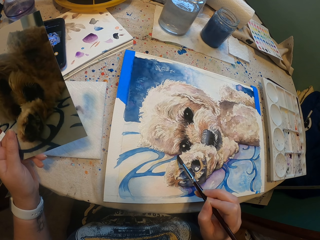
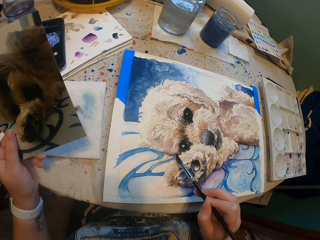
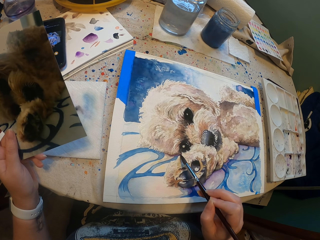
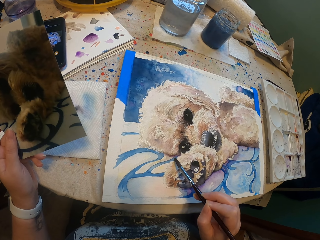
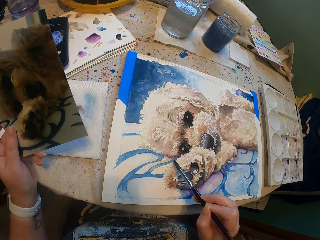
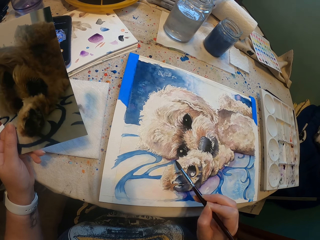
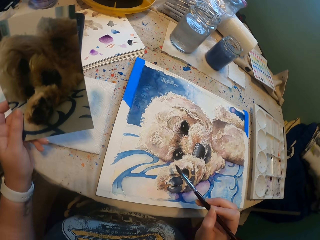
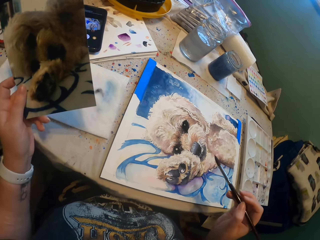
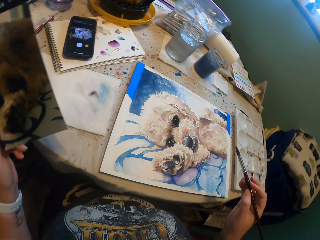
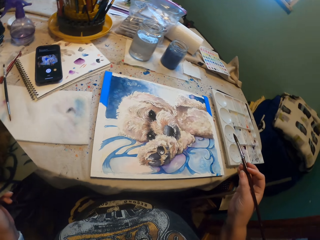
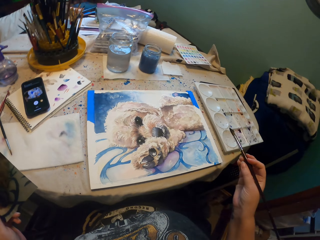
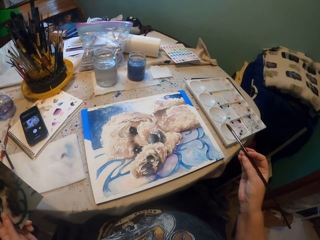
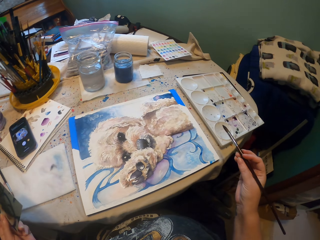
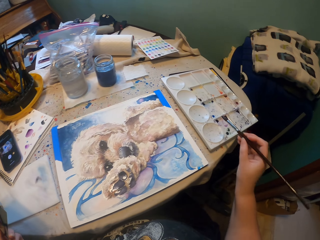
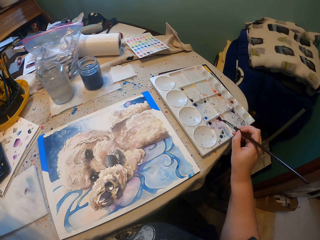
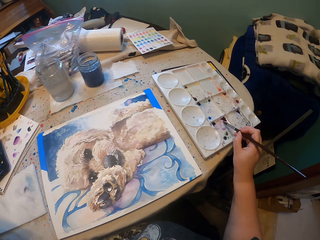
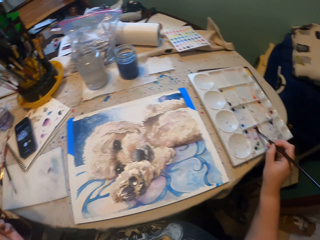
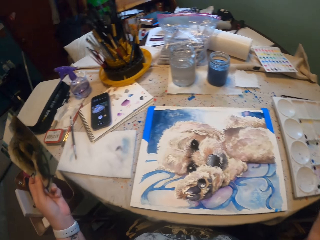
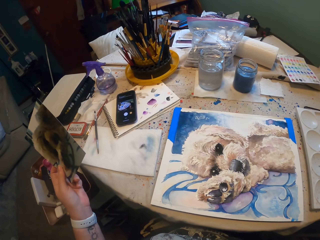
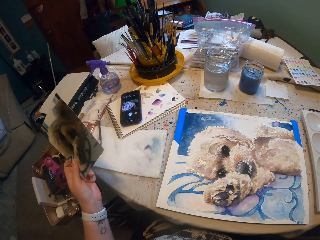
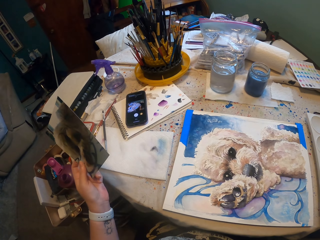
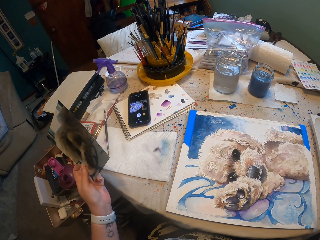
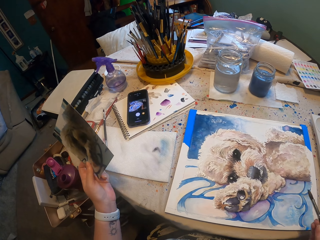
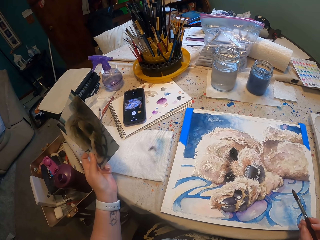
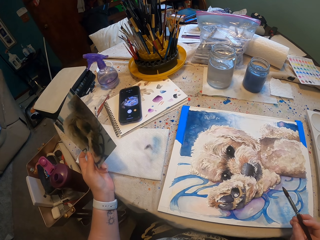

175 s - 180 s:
The camera wearer stares at the sketch. They scoop paint with the paint brush from a pallet. They stare at the sketch.

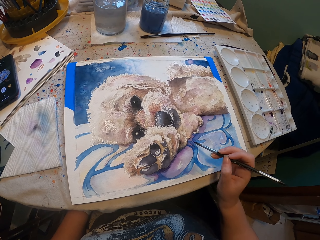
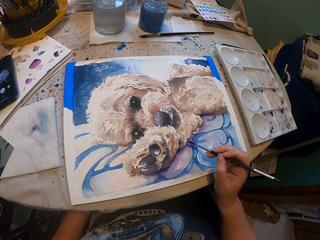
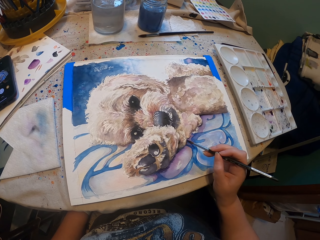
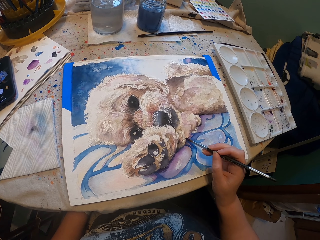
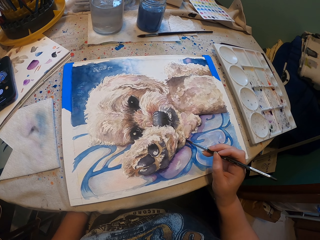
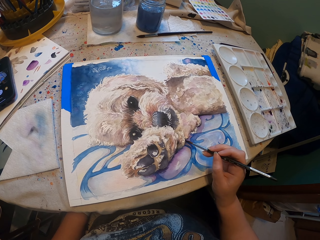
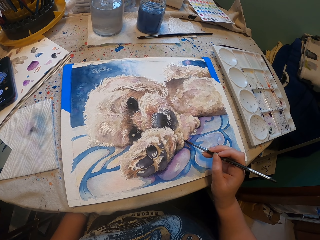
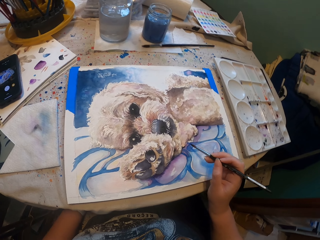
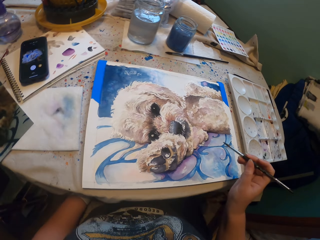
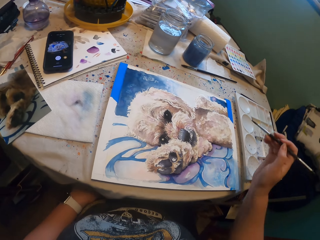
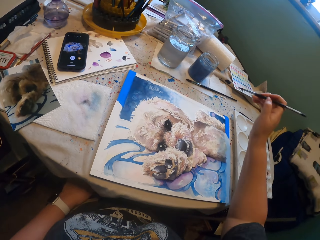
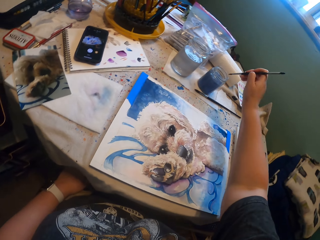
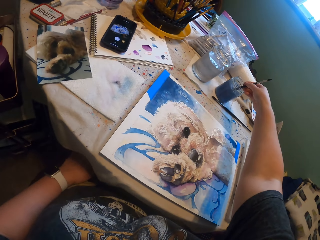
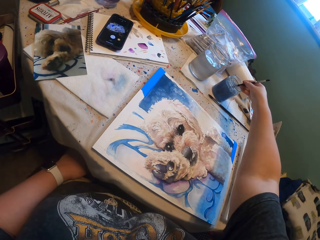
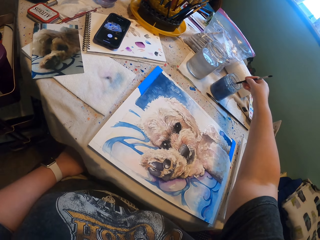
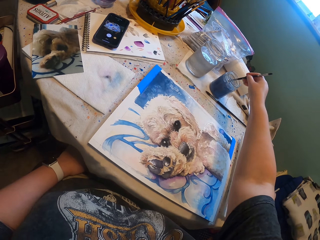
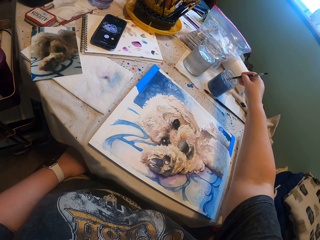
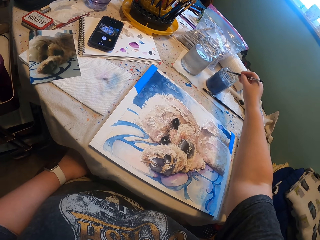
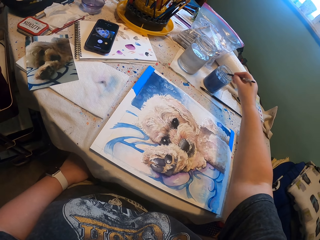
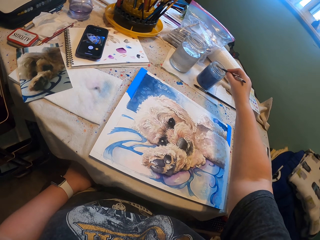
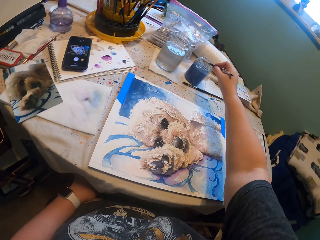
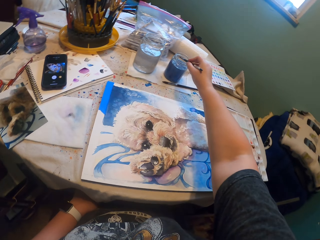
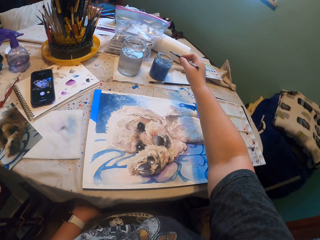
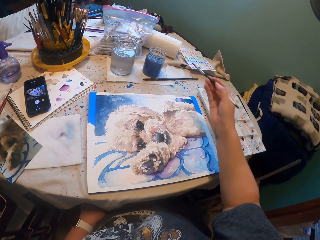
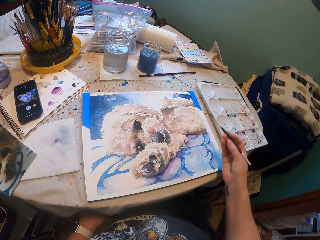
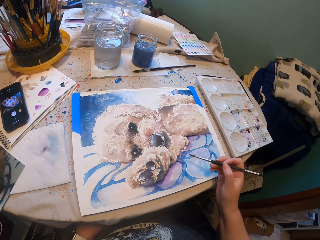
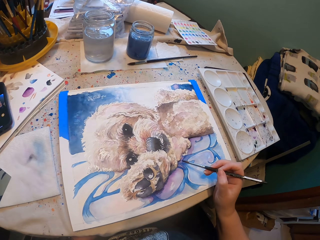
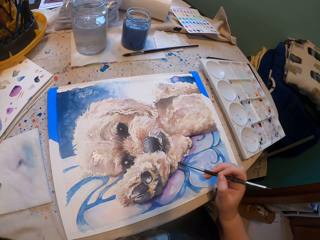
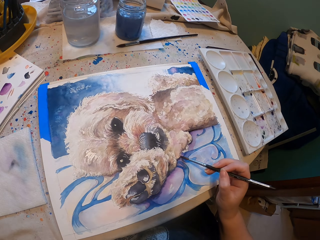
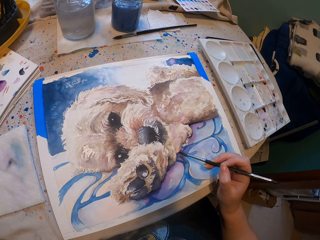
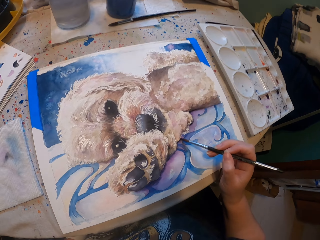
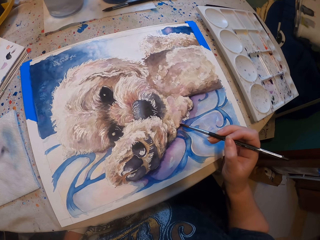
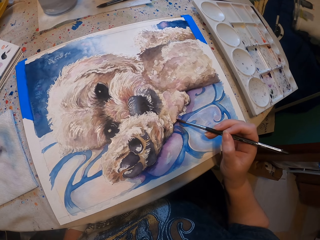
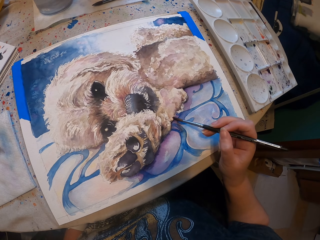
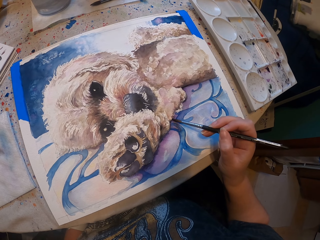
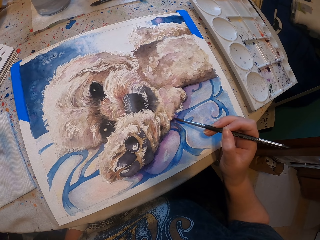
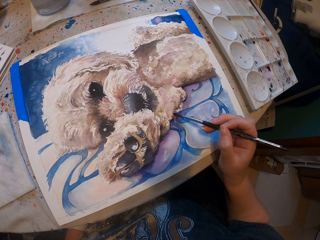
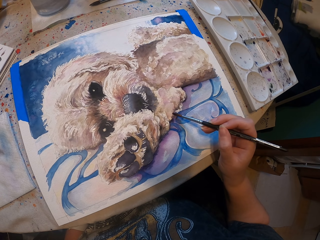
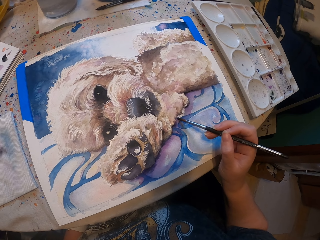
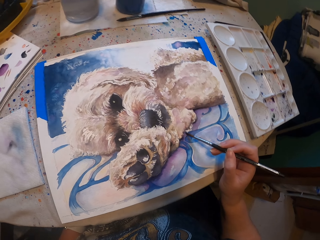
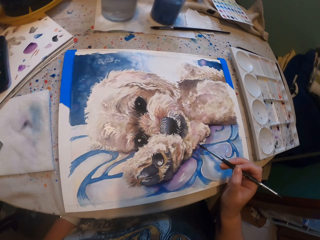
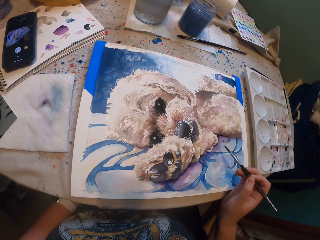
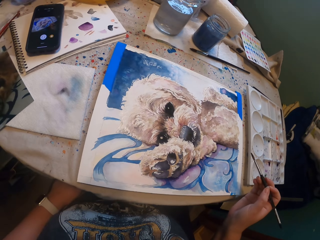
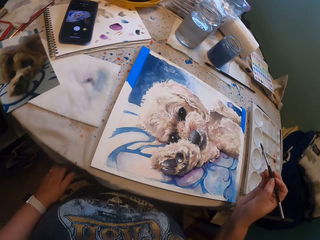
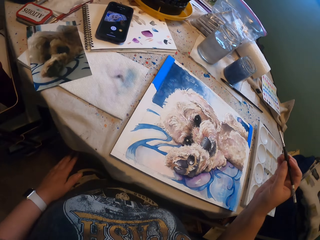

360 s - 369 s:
The camera wearer dips the paint brush in water. They paint the sketch.

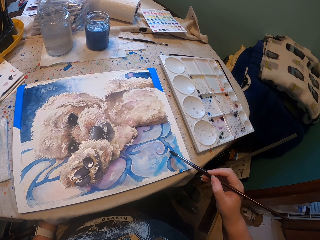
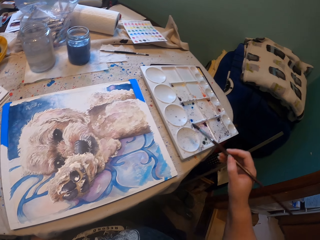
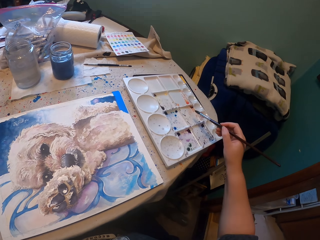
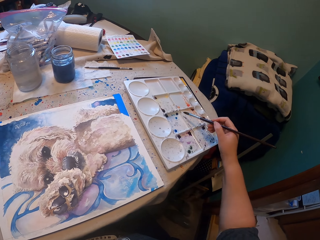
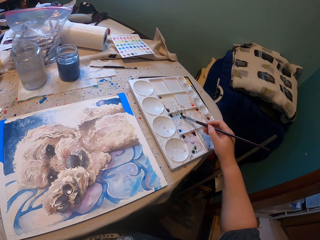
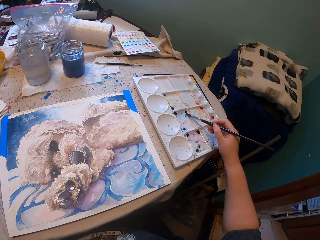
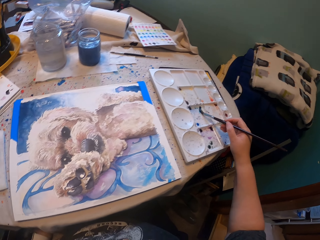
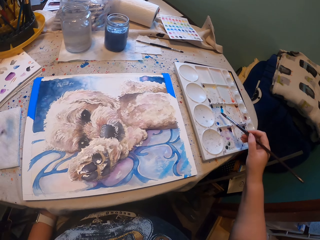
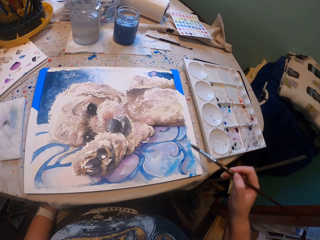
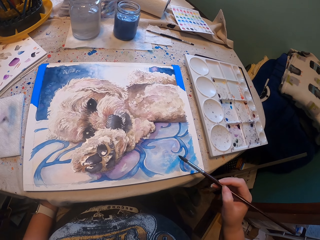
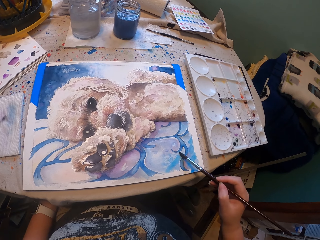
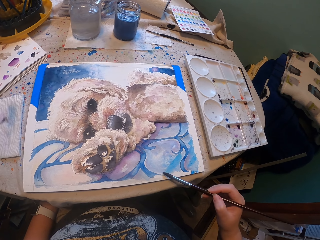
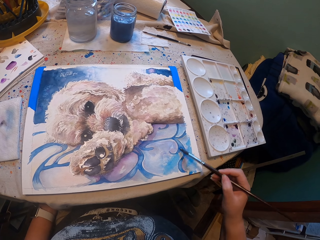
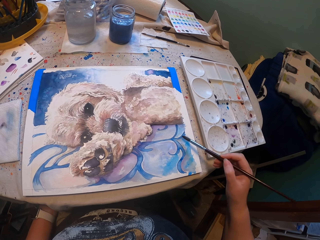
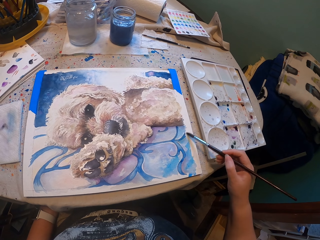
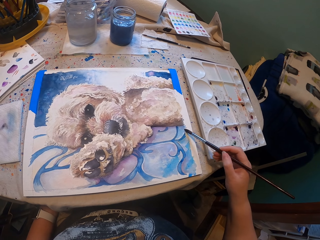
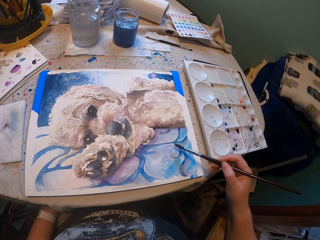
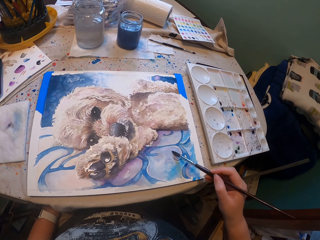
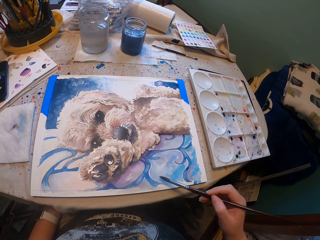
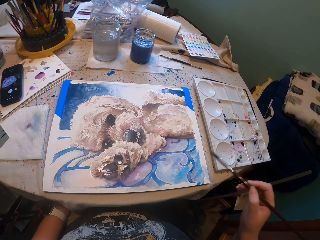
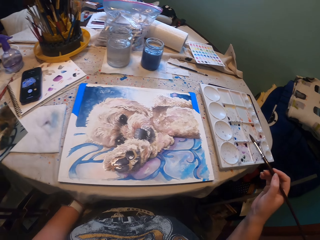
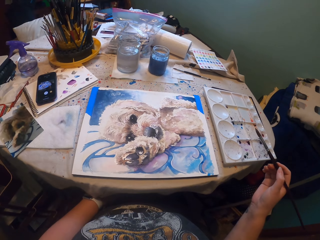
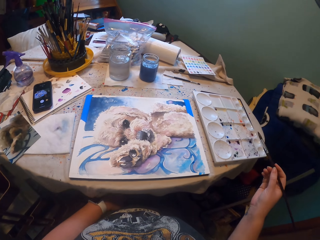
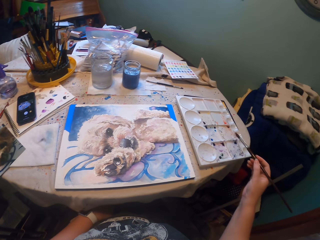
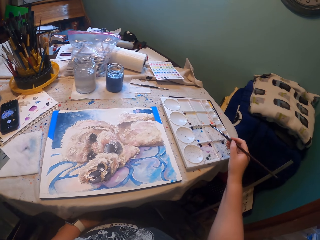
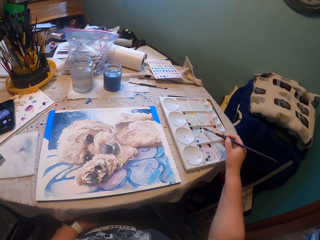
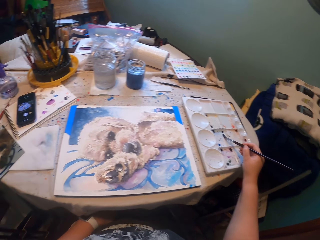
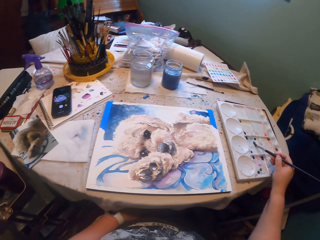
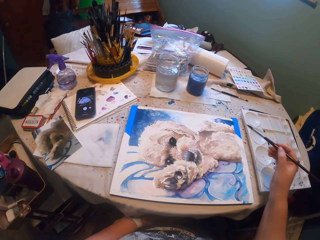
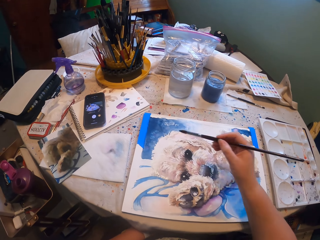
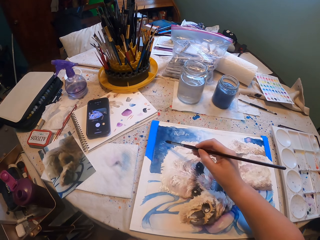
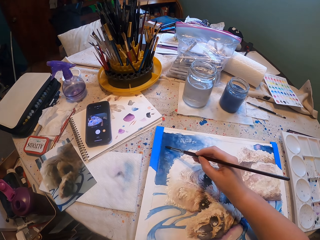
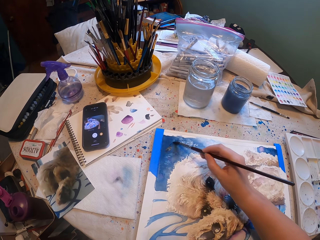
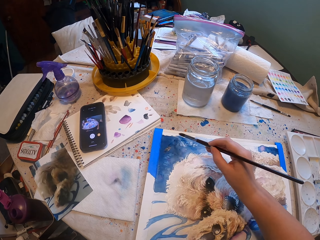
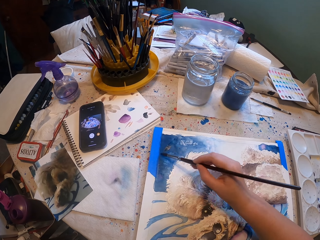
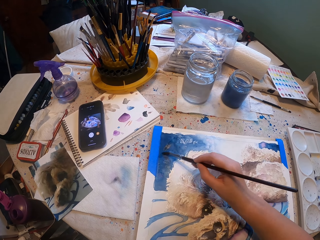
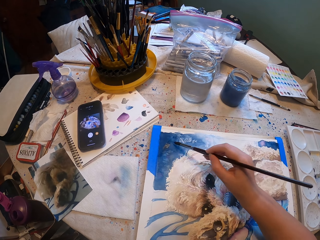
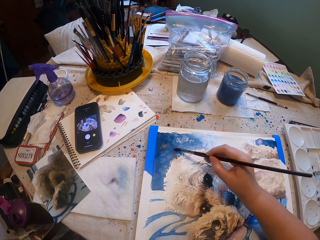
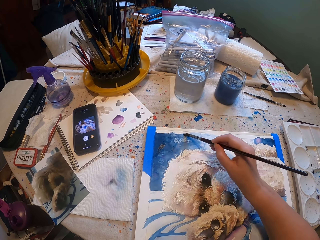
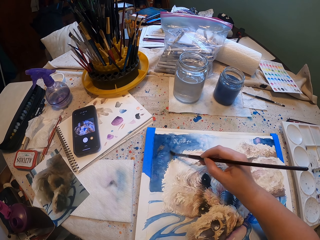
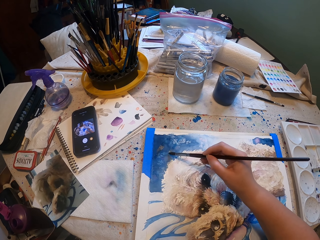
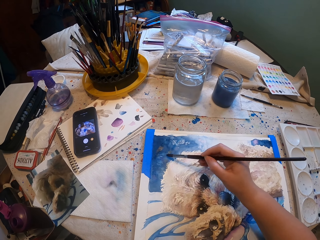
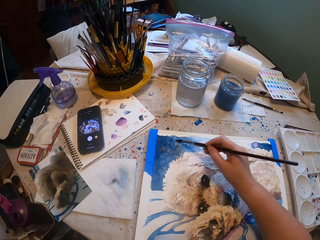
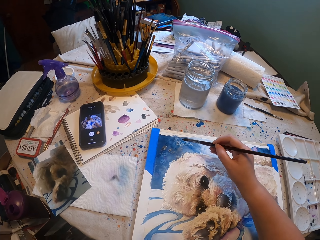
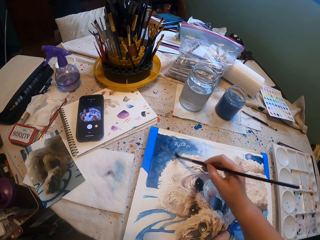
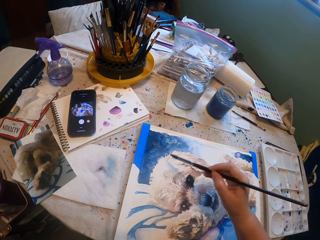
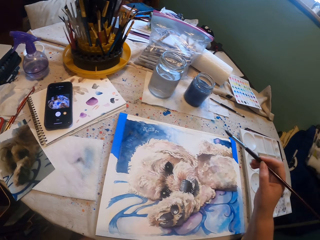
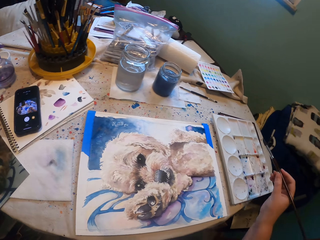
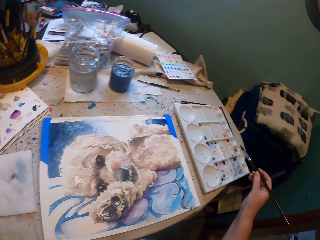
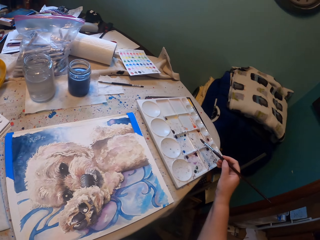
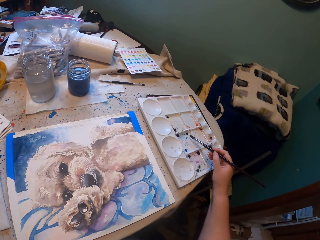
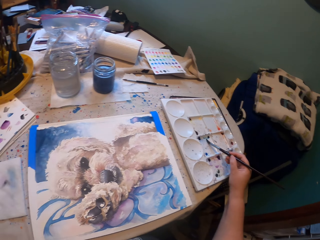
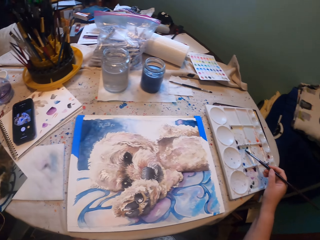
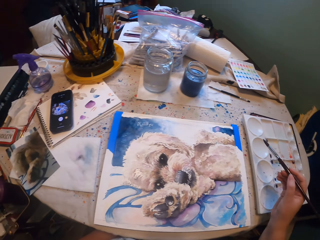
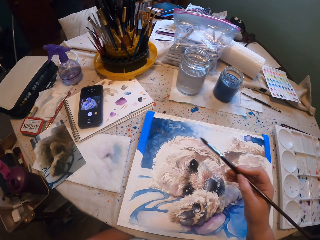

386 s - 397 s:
The camera wearer scoops paint with the paint brush and picks up the paint brush. They paint the sketch. They stare at the sketch. They scoop paint with the paint brush and pick up the paint brush. They paint the sketch. They scoop paint with the paint brush and pick up the paint brush.
